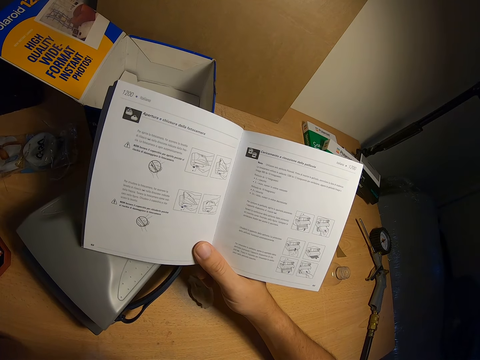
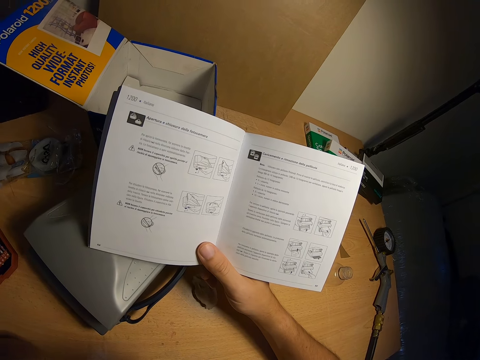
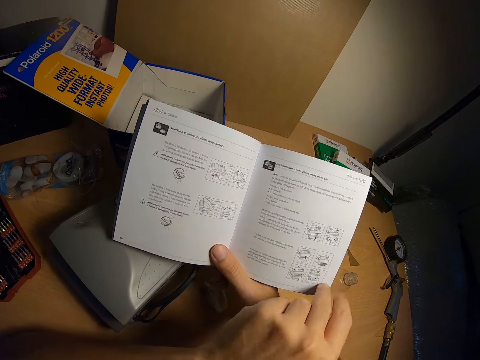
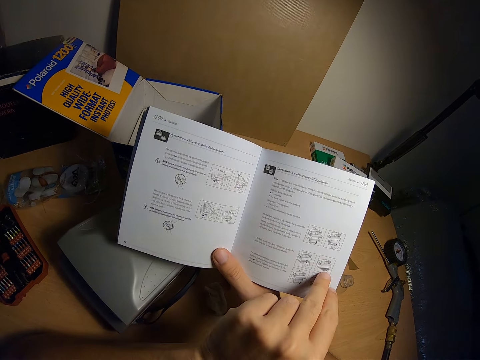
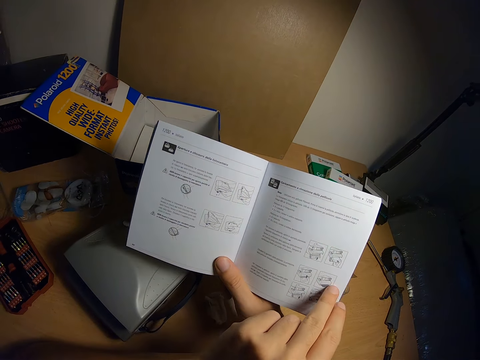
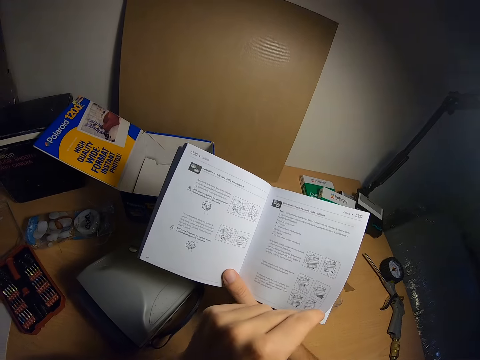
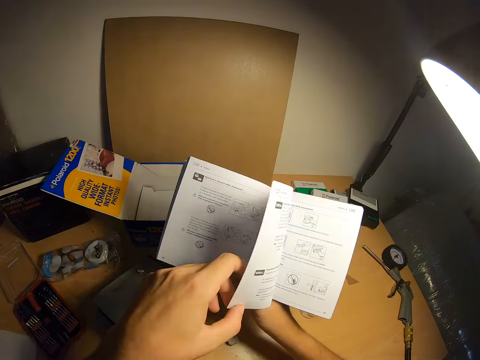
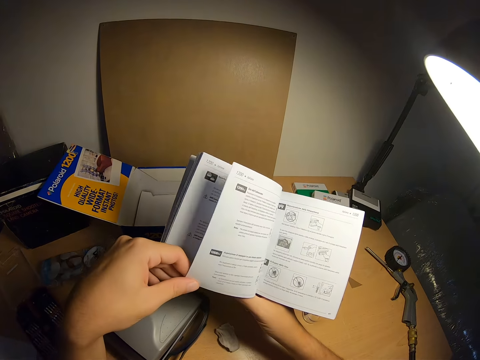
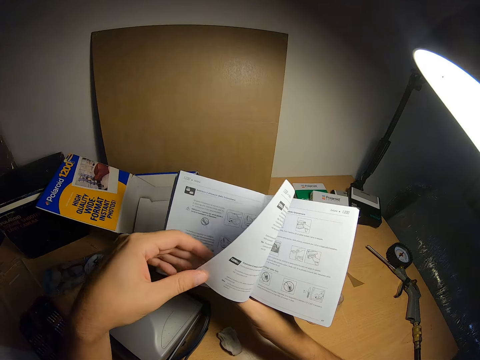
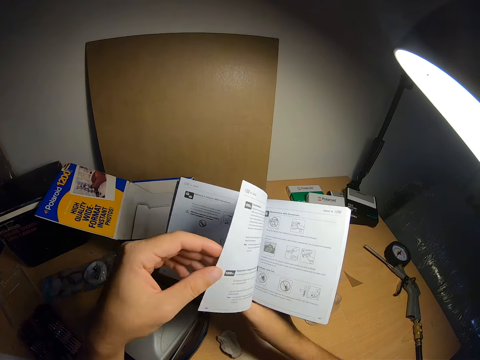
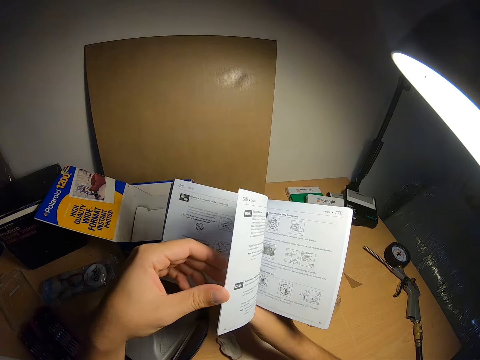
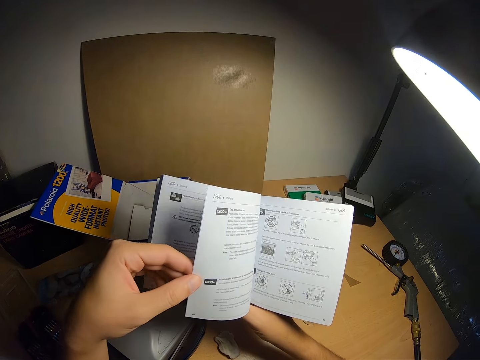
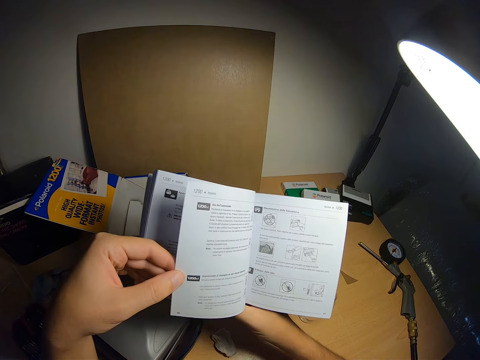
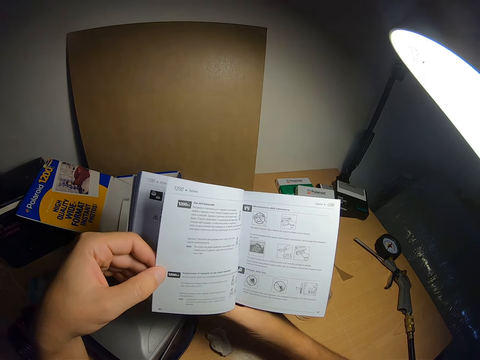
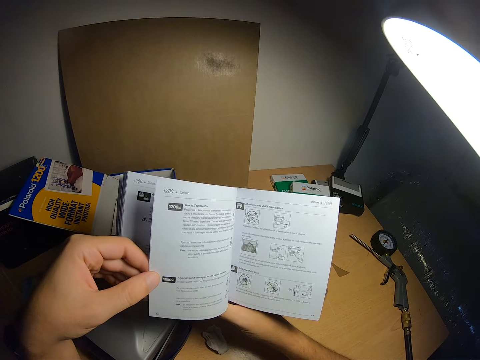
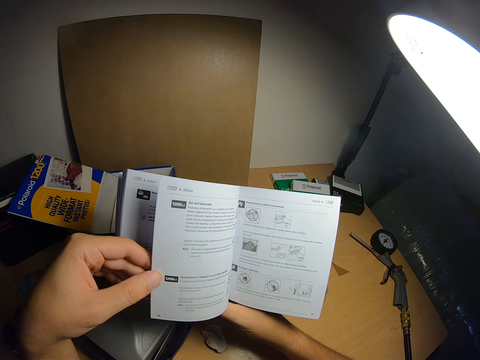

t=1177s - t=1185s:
The camera wearer flips the page of the book with his left hand.

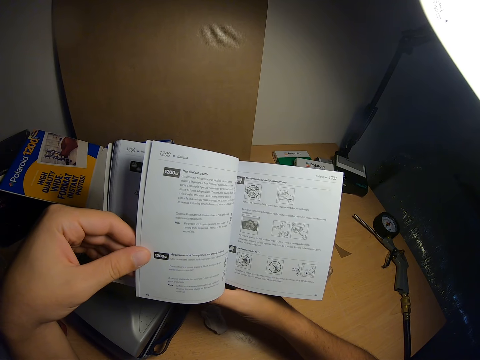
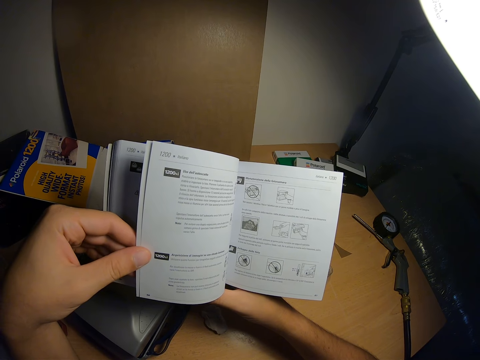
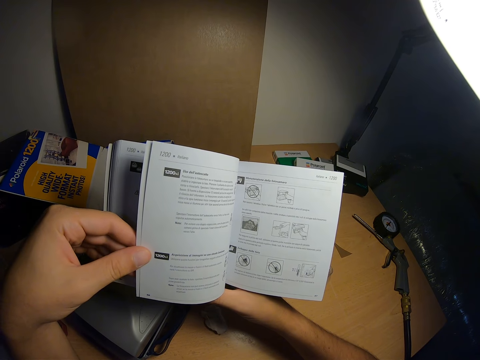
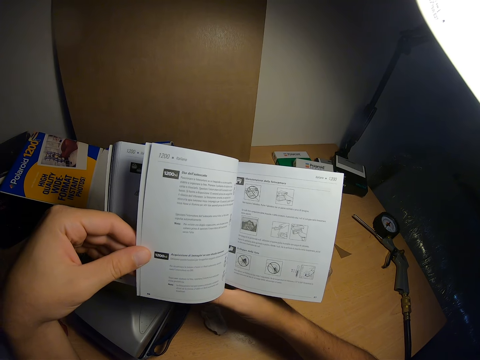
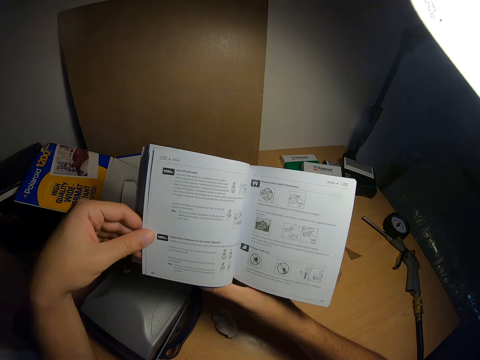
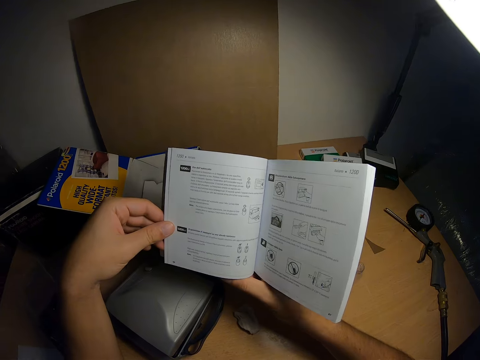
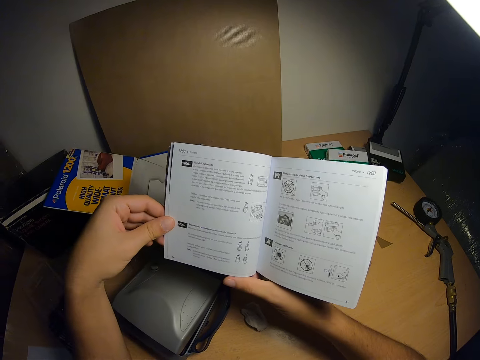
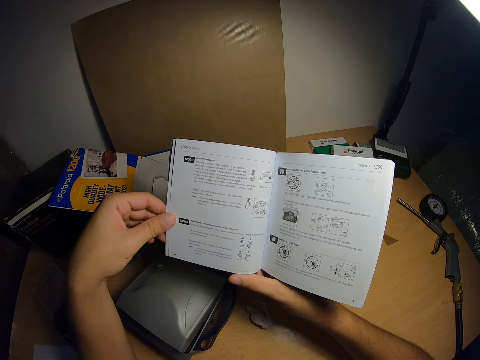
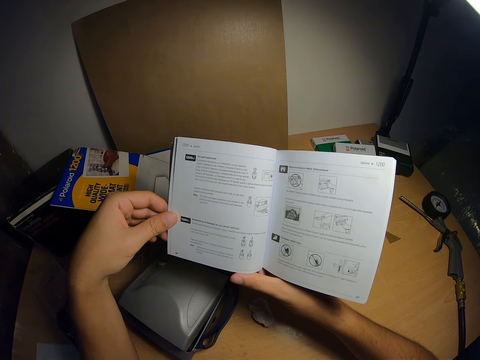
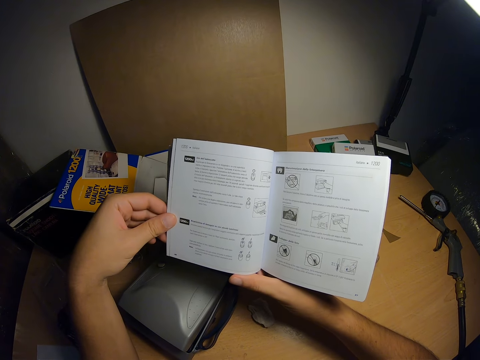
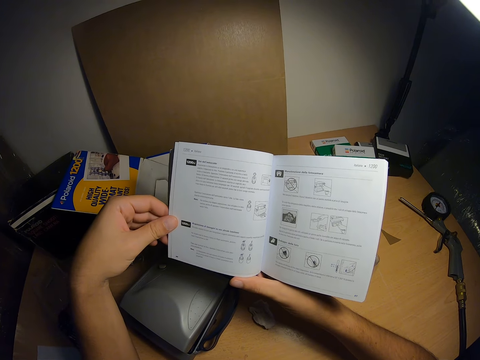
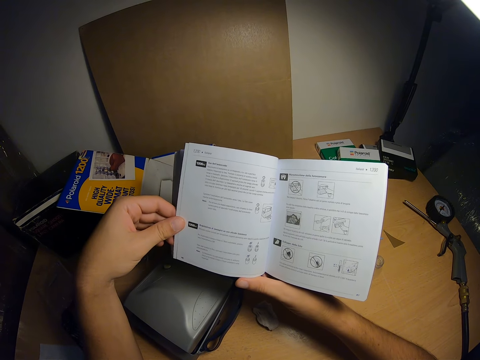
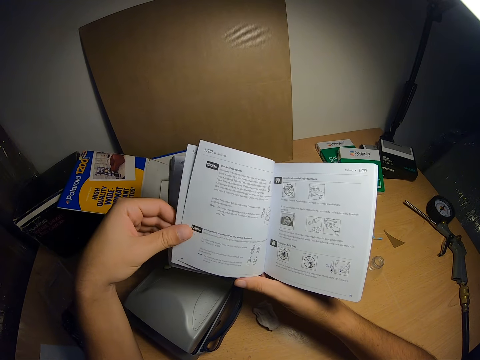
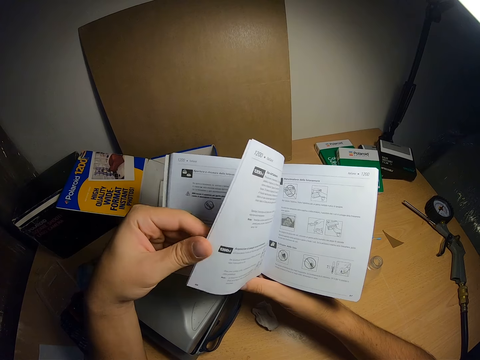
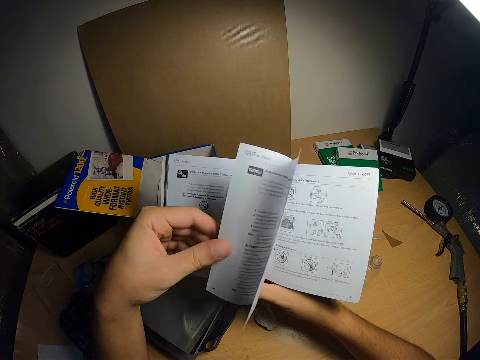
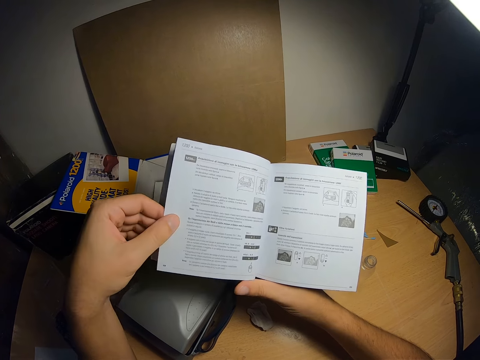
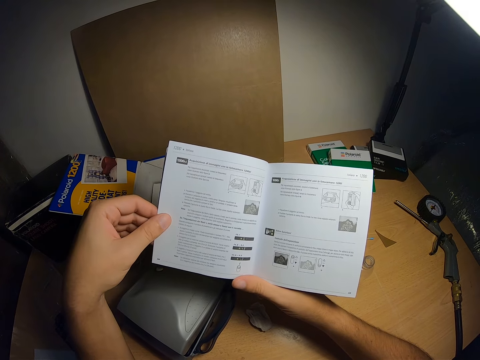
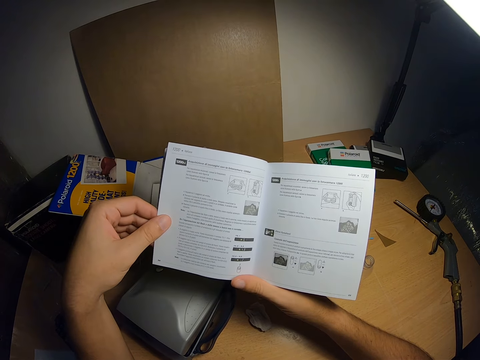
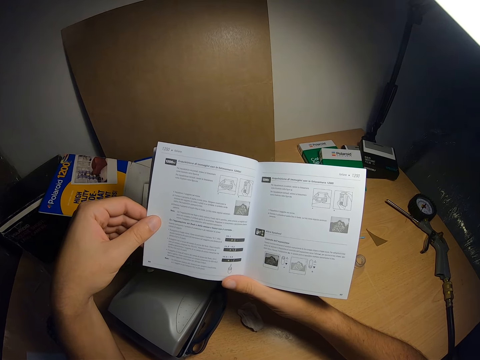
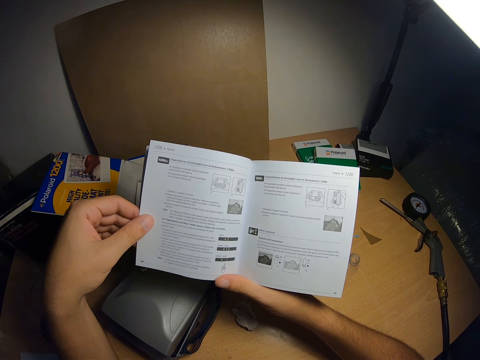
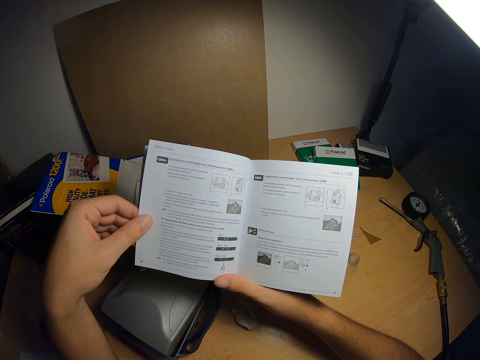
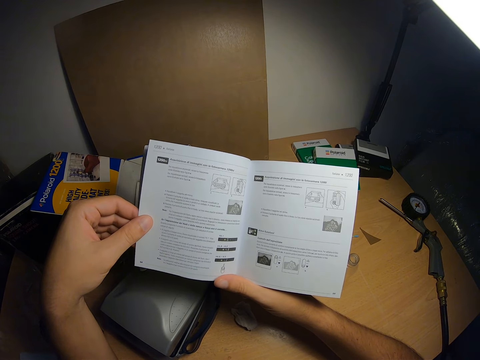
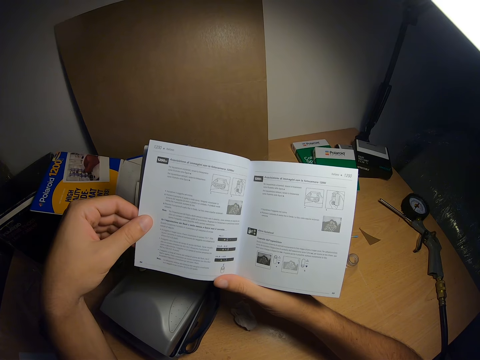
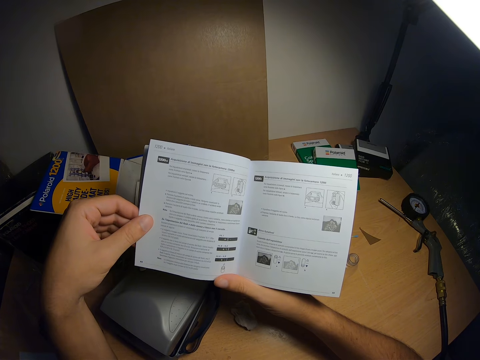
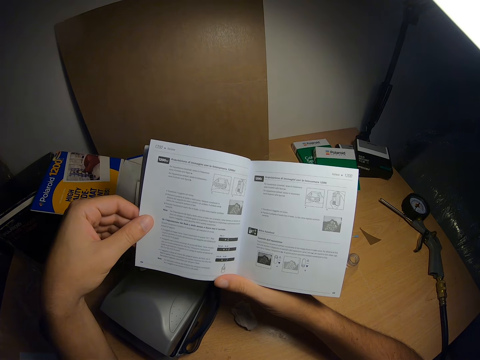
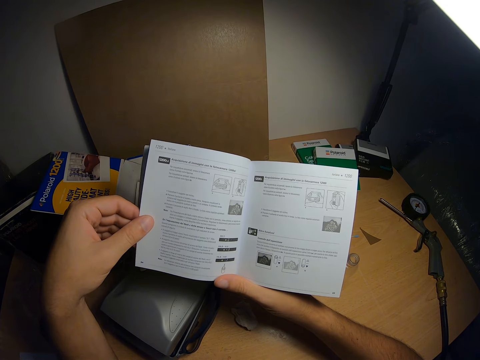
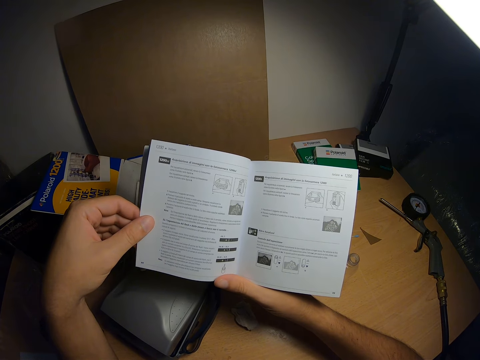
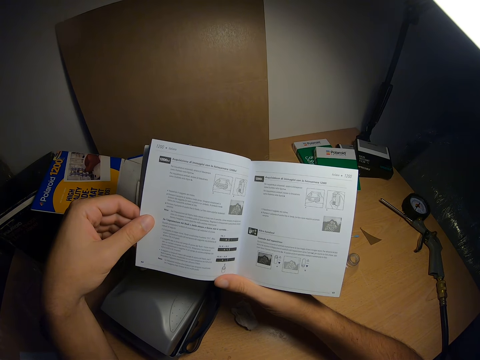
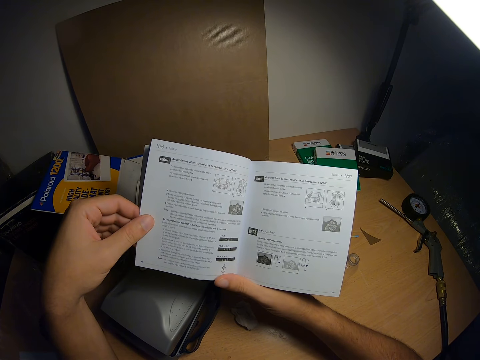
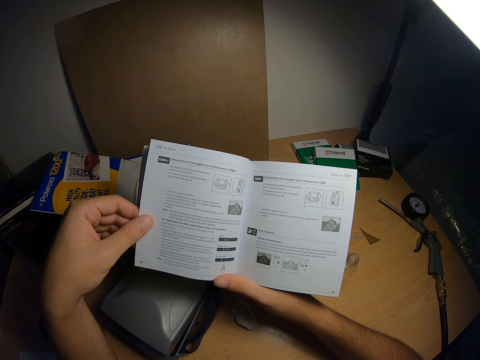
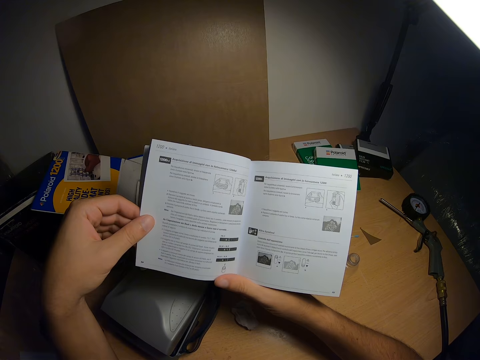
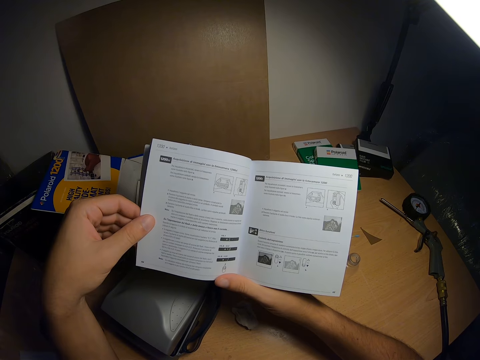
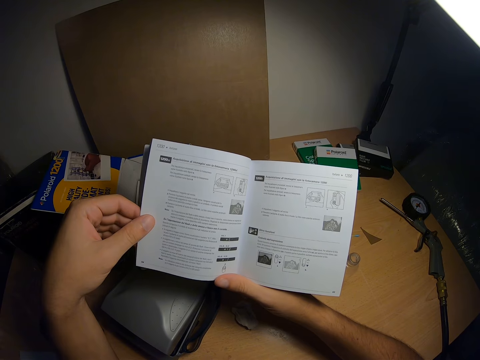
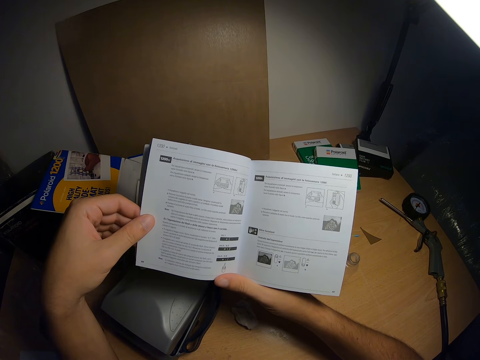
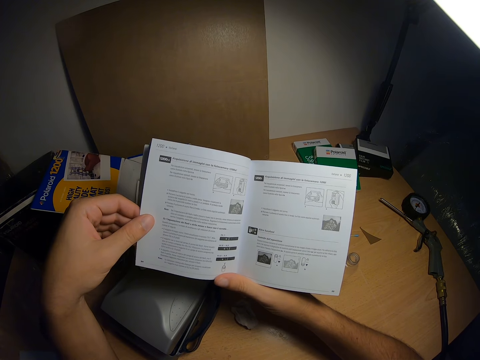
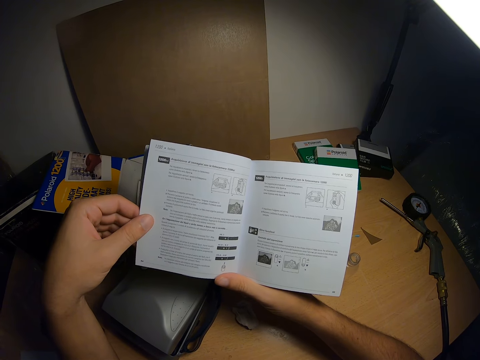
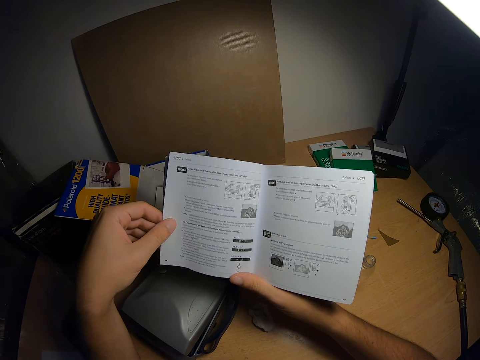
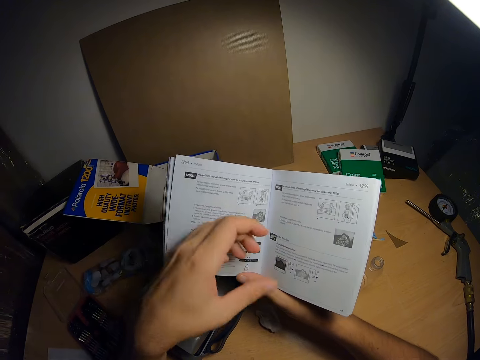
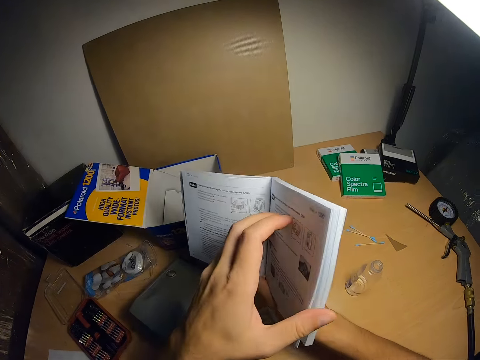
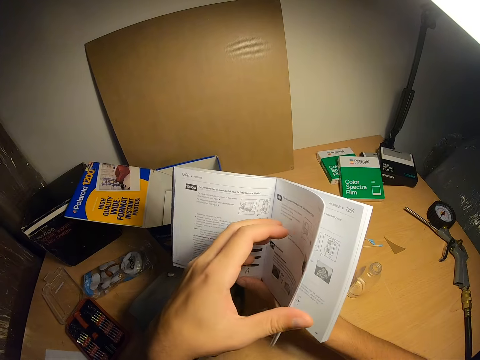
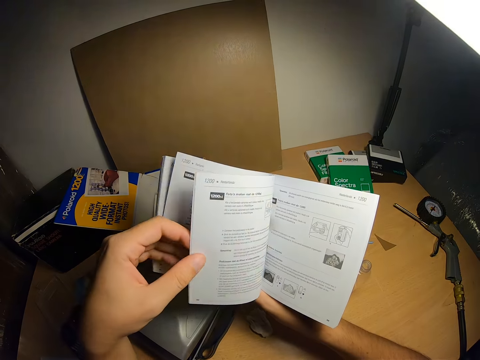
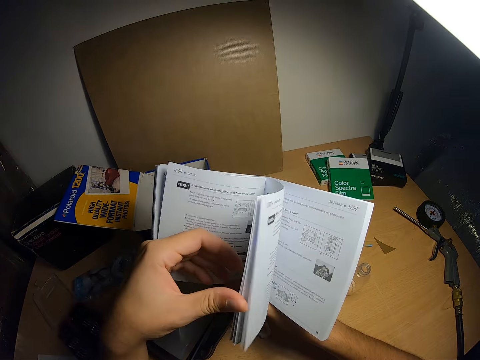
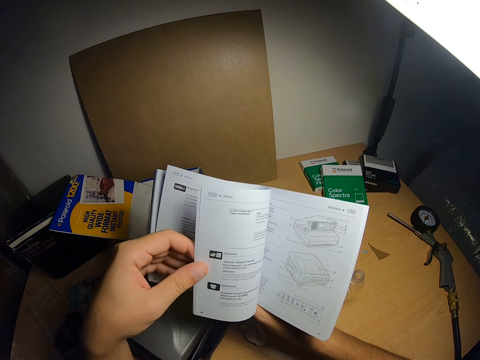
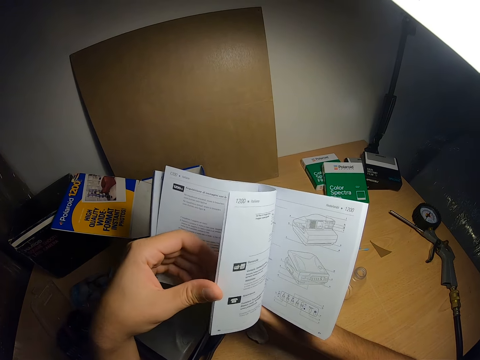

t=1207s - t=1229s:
The camera wearer lowers the page of the book. He flips the page of the book backward with his left hand. He flips through the pages of the book with his left hand.
